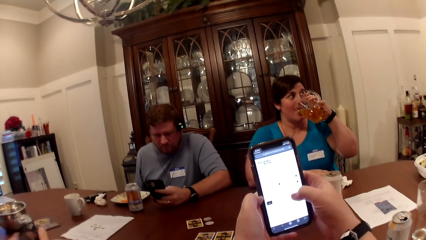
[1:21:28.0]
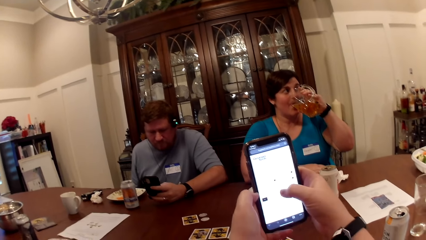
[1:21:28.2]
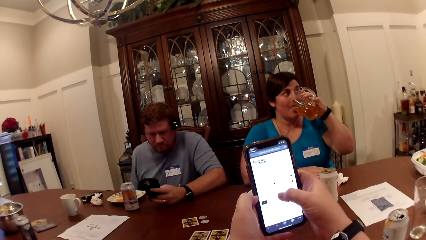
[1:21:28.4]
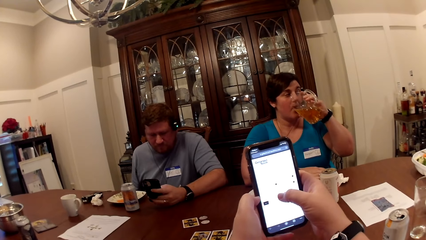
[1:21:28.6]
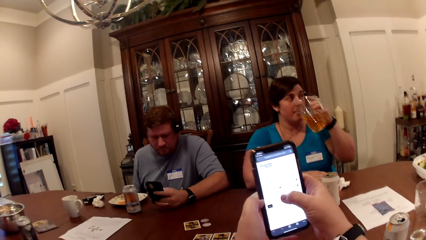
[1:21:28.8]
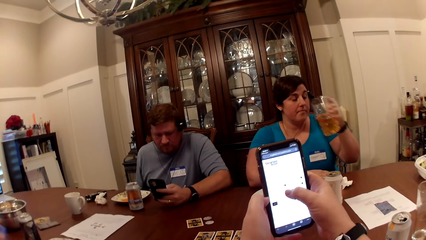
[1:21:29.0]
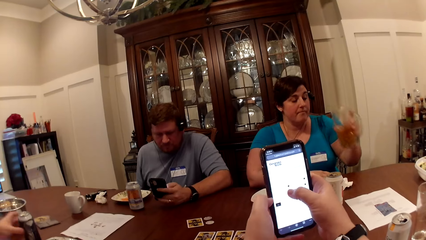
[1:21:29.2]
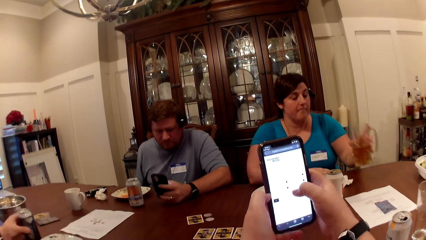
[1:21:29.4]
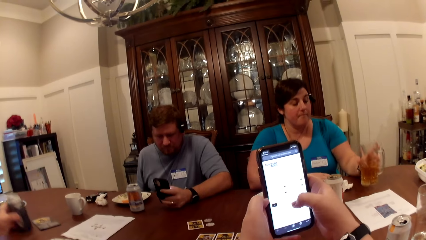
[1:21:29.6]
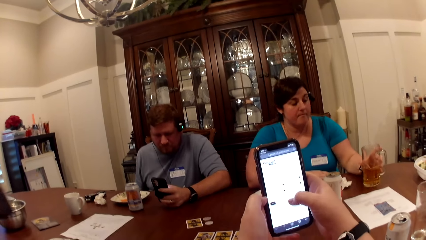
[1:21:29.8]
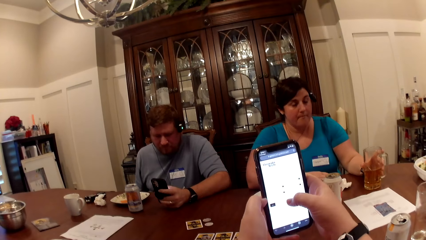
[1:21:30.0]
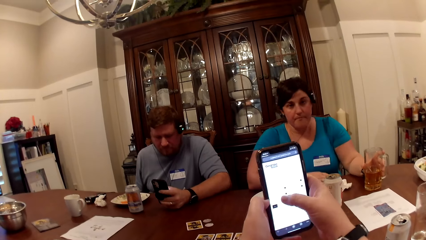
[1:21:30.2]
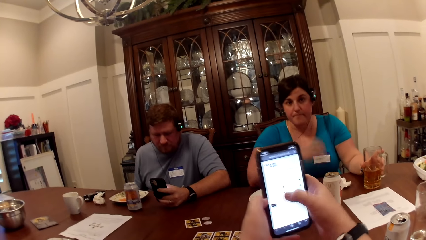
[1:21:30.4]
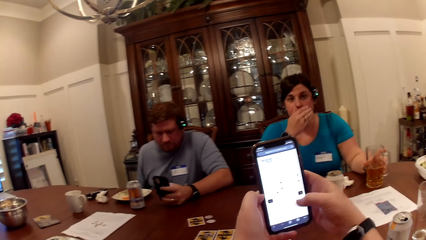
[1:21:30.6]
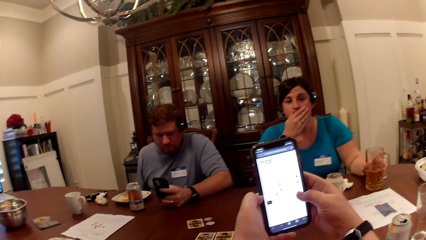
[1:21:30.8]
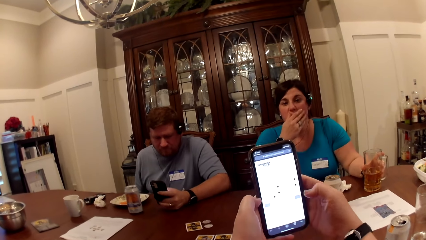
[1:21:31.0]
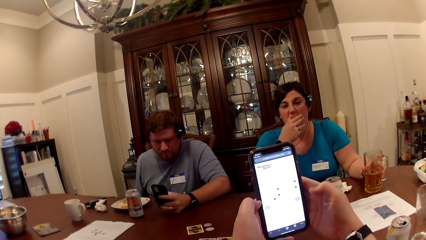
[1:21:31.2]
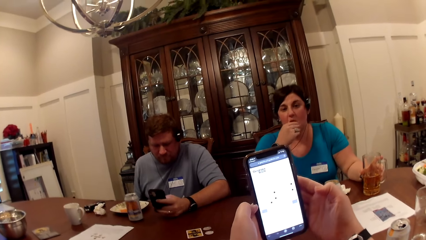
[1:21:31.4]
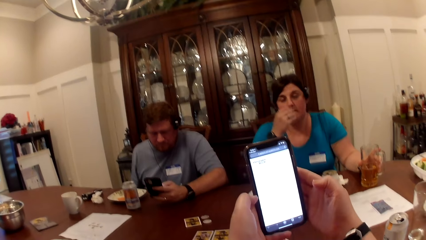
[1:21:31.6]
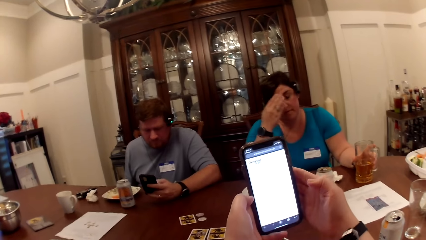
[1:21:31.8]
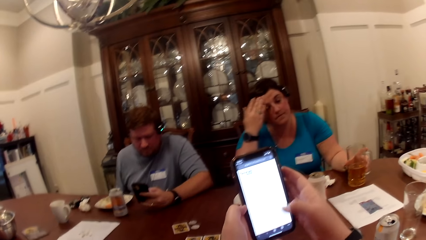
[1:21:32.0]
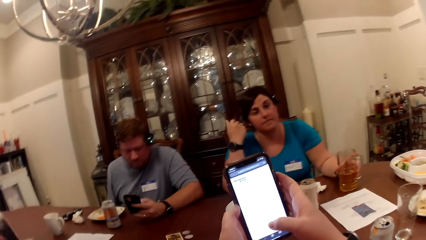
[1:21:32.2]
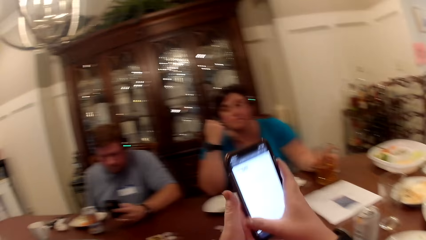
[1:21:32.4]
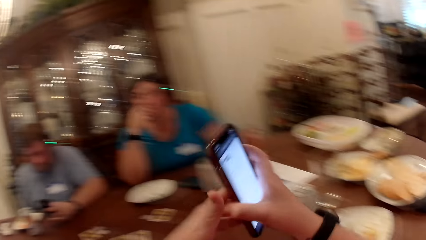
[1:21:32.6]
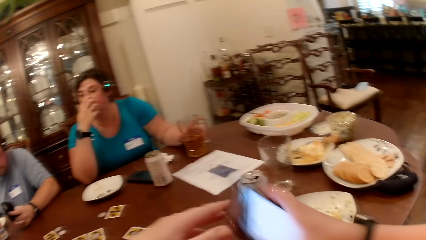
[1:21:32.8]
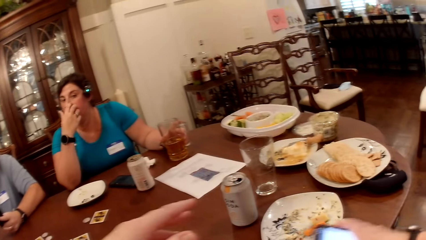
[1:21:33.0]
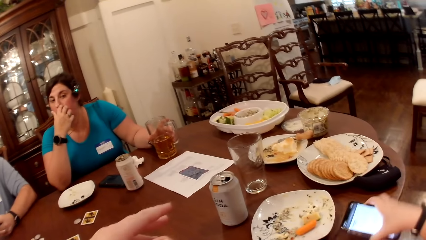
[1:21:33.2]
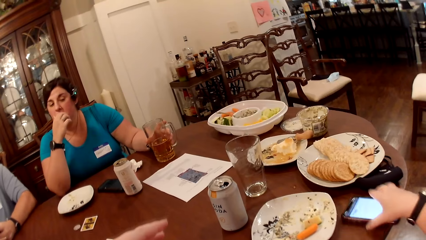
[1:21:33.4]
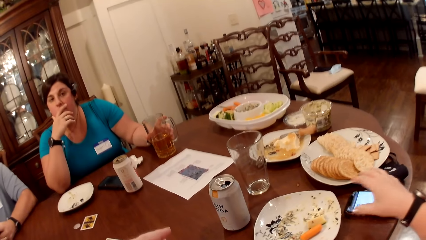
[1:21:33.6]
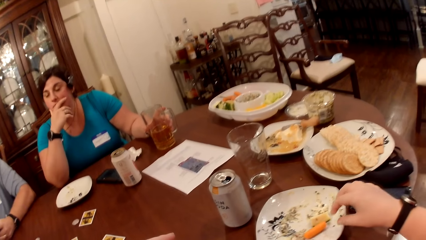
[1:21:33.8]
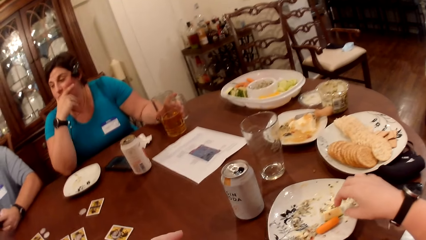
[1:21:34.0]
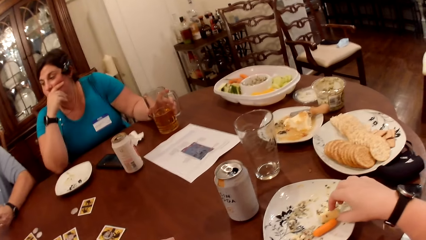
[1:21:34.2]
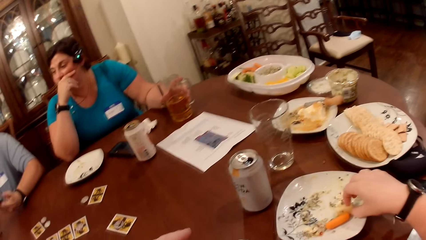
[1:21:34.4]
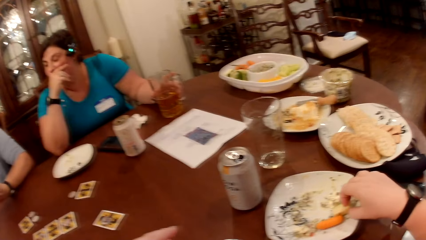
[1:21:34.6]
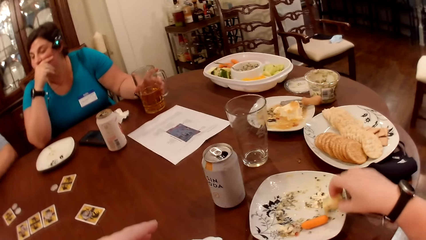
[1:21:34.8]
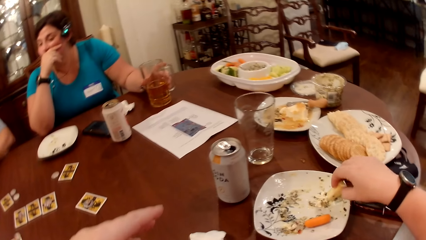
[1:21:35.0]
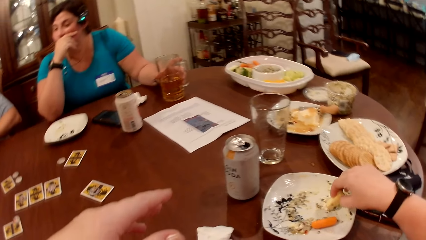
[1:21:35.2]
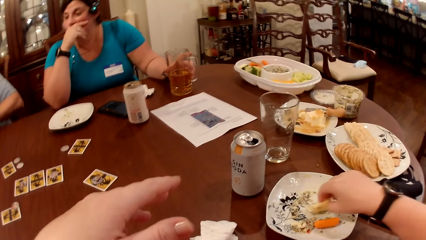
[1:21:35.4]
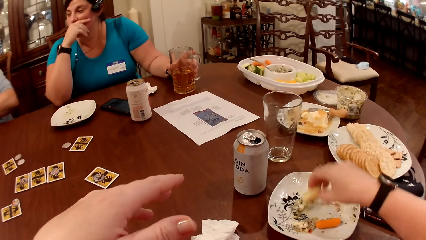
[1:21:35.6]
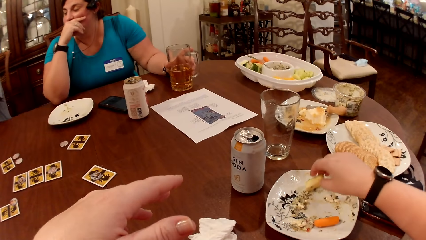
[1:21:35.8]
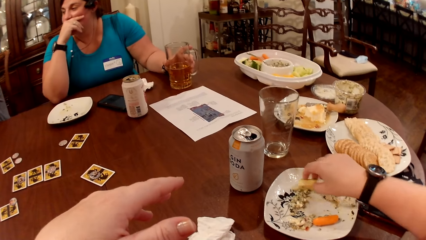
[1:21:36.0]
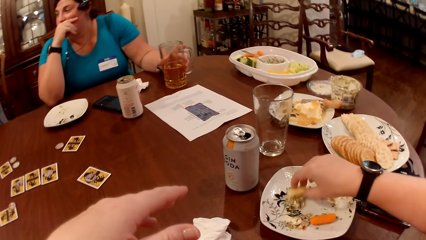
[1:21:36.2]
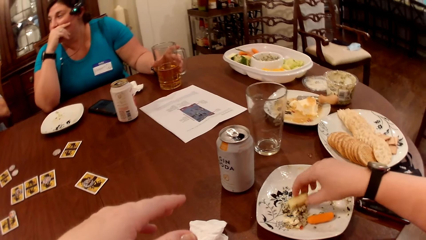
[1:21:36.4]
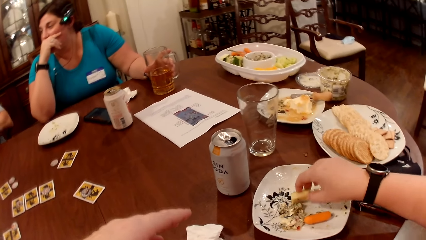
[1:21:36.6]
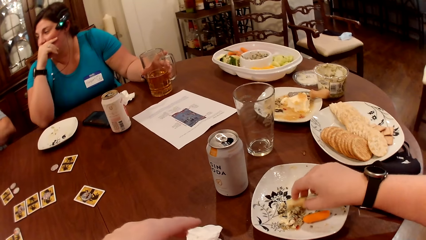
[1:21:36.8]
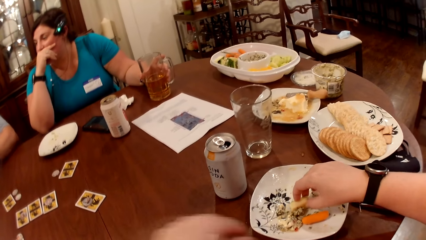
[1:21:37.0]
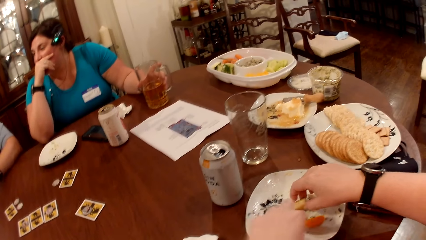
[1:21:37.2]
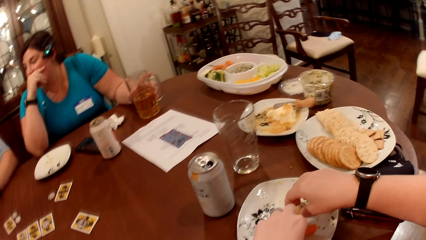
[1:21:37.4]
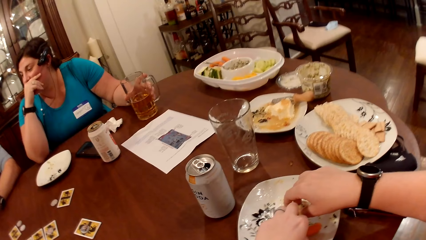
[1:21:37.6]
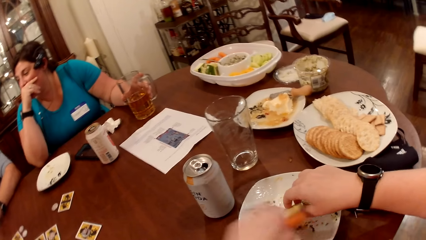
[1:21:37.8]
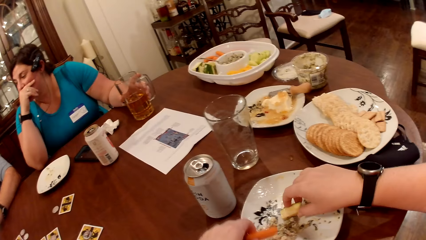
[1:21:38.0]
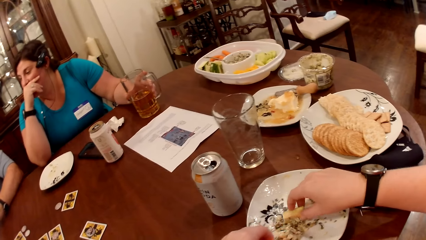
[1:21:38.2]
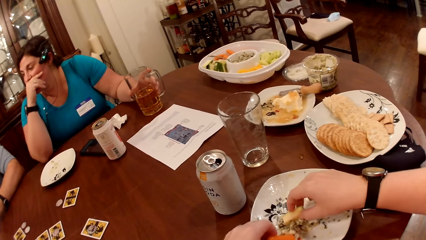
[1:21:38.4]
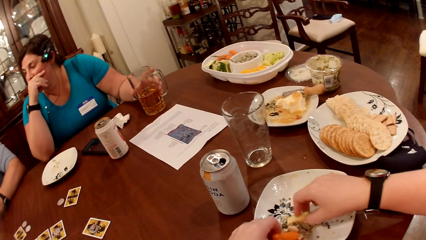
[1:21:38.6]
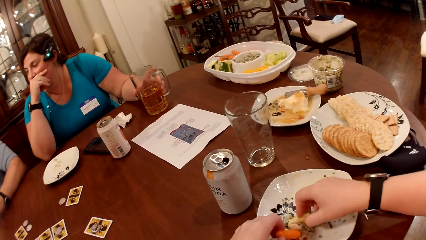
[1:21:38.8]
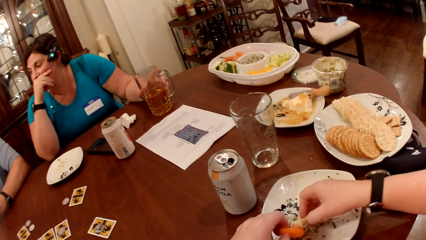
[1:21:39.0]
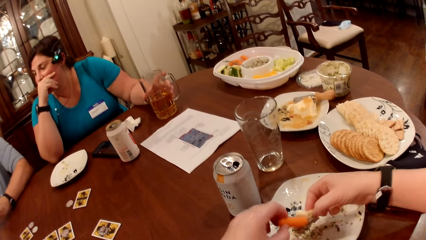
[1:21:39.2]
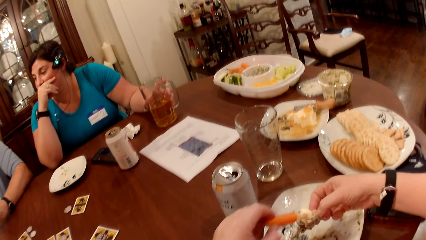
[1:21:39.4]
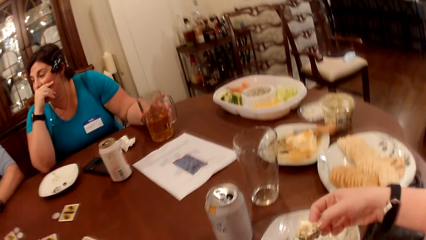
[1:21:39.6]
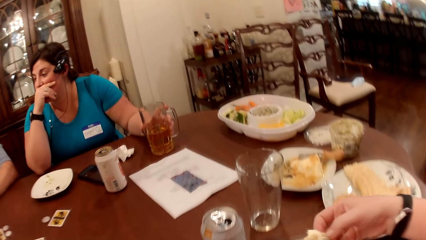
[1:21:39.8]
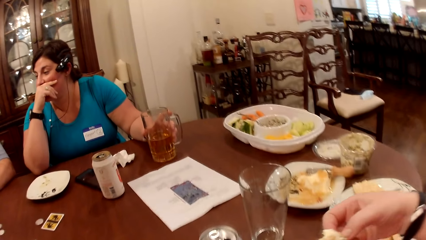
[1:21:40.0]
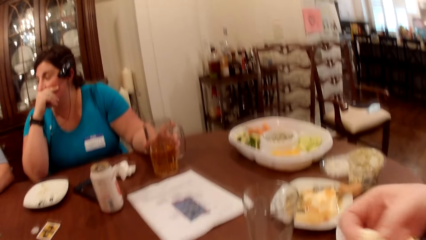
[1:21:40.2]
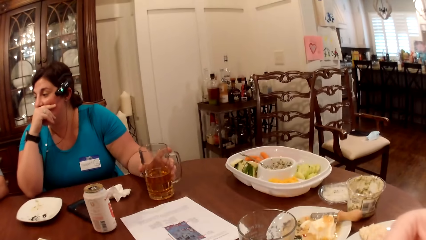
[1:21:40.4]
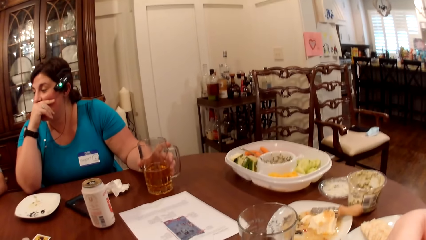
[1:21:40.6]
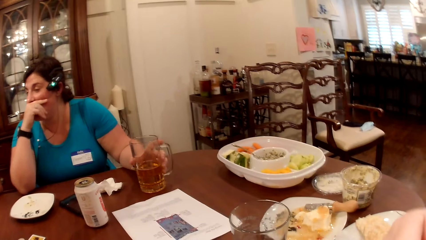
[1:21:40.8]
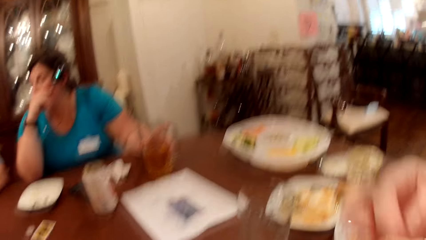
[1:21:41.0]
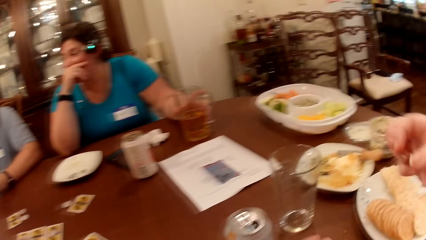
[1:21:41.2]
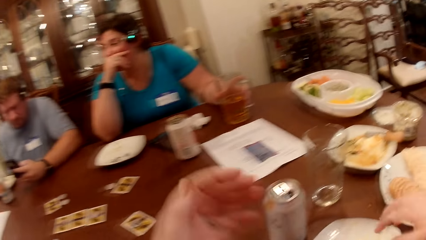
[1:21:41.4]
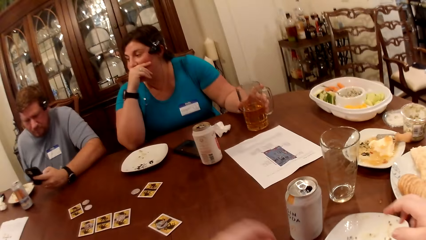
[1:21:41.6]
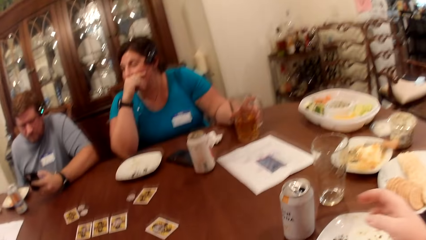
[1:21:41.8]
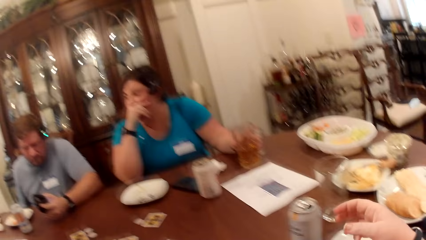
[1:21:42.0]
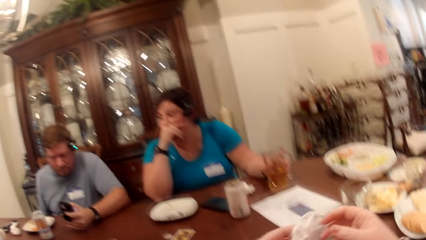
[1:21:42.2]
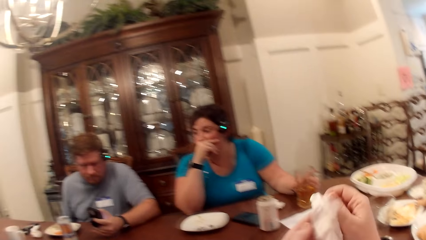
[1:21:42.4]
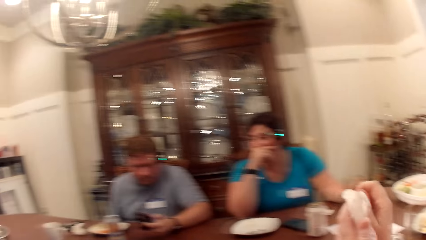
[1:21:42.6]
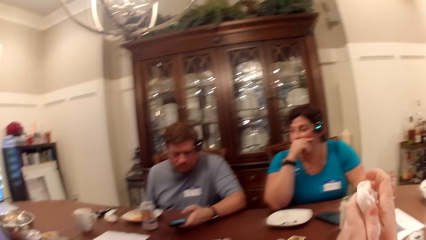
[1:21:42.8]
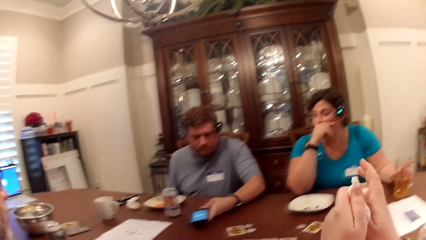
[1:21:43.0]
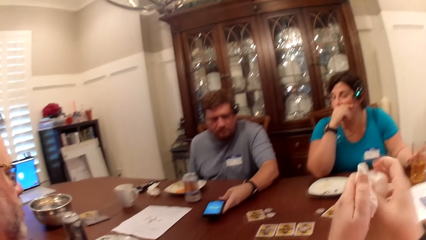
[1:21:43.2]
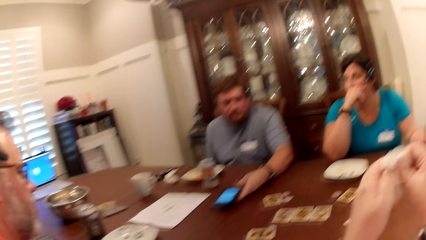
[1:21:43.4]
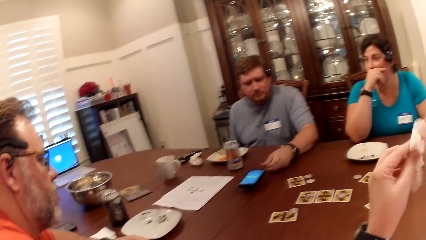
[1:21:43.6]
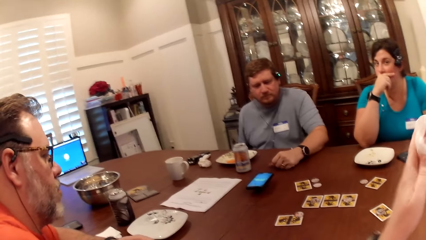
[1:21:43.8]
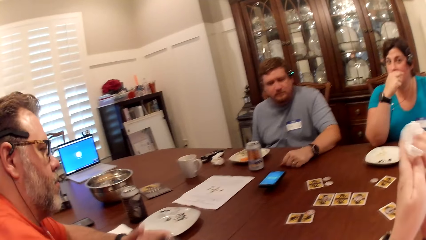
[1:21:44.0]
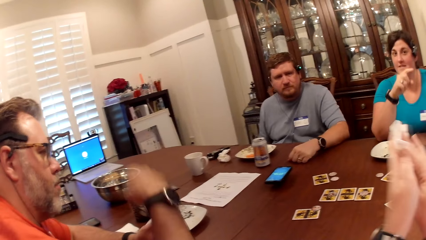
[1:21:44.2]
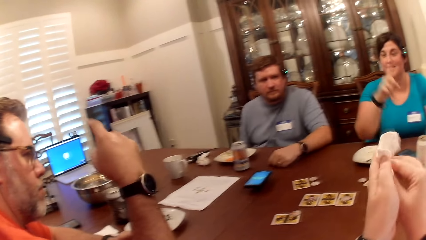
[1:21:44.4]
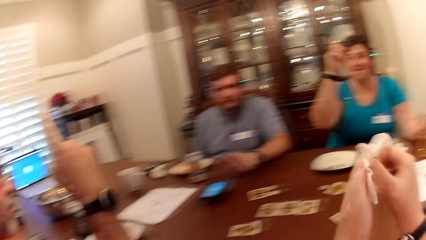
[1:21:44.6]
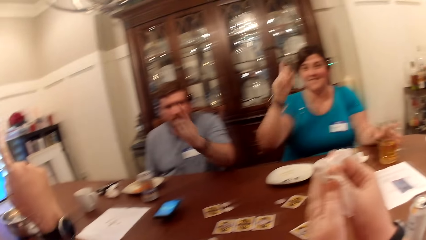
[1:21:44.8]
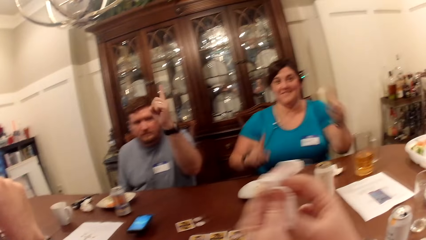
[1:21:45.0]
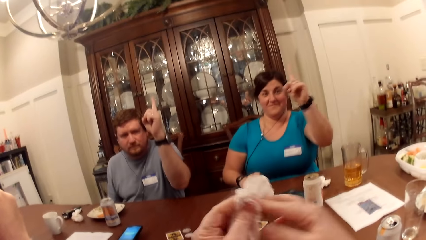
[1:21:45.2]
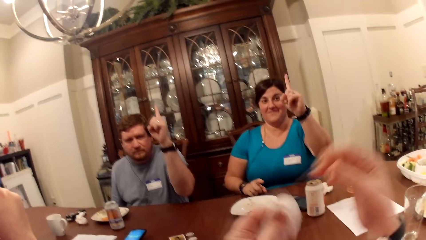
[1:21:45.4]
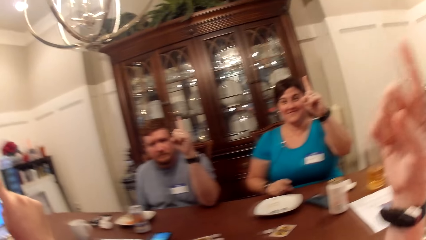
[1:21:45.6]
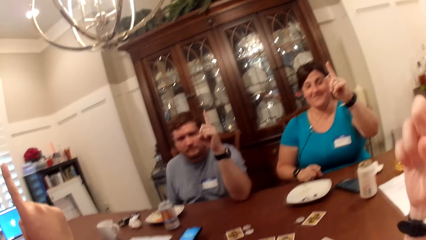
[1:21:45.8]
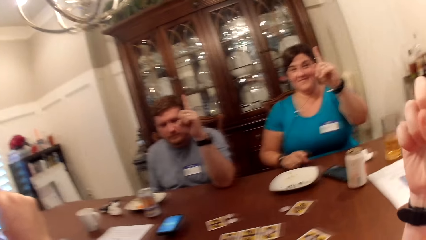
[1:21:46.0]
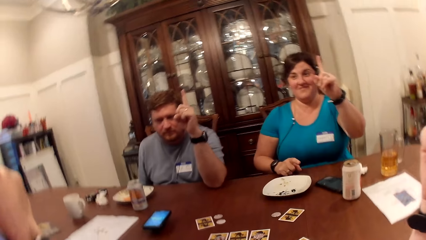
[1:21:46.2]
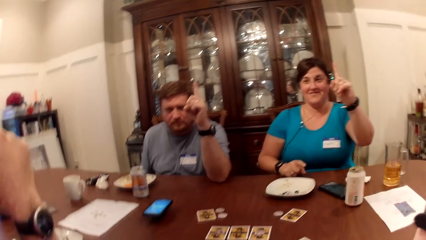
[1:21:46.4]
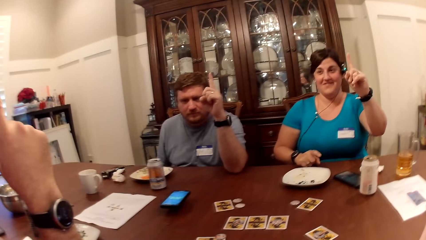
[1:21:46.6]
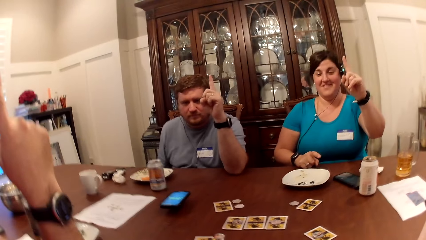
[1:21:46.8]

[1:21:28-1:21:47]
A man puts away his phone with his hands. The man picks up a can of drink from the table with his left hand. A woman drops the cup of drink on the table with her left hand. The woman touches her mouth. The man drops the can of drink on the table with his left hand. The camera wearer drops her phone on the table with her right hand. She eats food from a plate with her hands. She touches the food on the plate. She eats. She cleans her hands with a paper towel. Another man drops his phone on the table with his left hand. The woman gesticulates with her hands. The other man gesticulates with his left hand. The first man gesticulates with his right hand. The camera wearer, the woman and the two men play a game. She gesticulates with her right hand.
